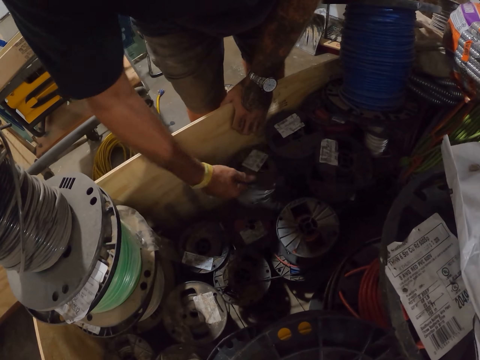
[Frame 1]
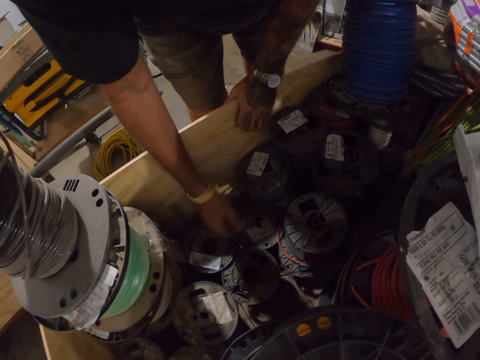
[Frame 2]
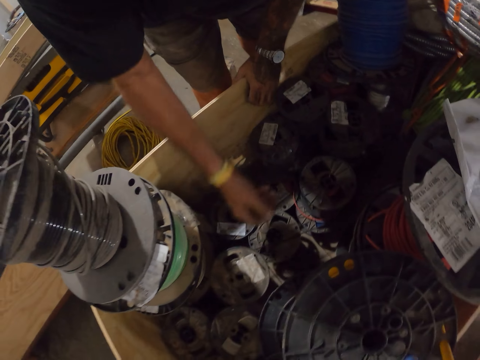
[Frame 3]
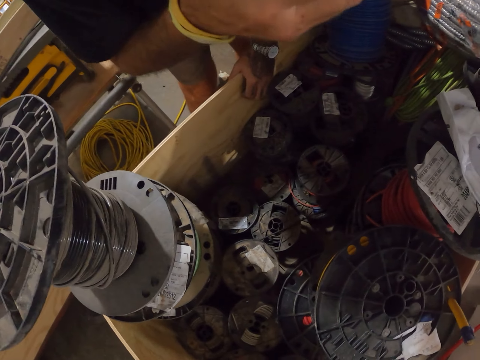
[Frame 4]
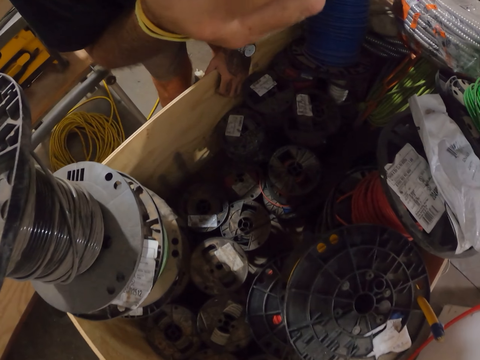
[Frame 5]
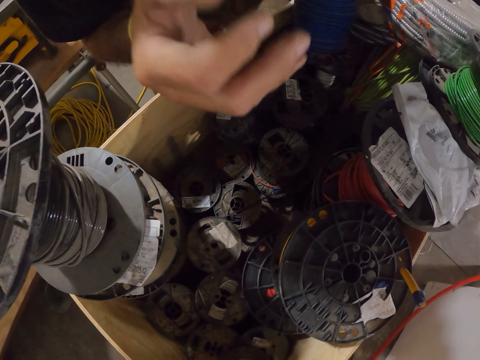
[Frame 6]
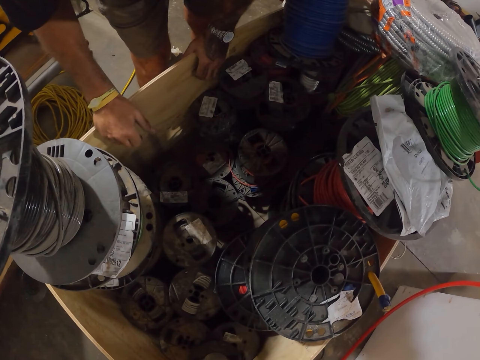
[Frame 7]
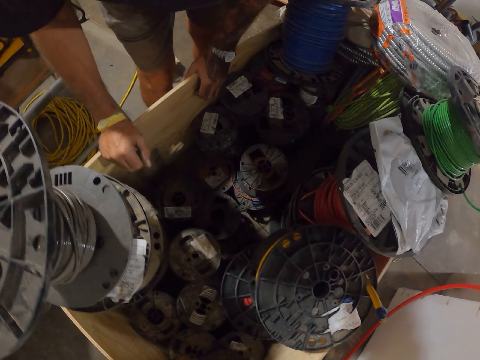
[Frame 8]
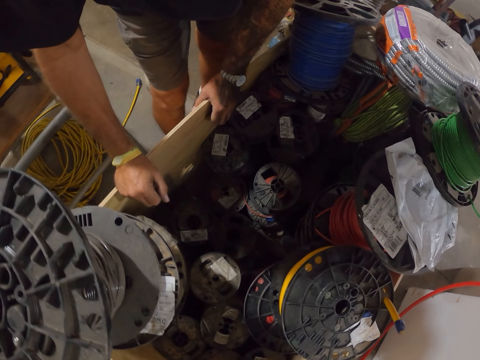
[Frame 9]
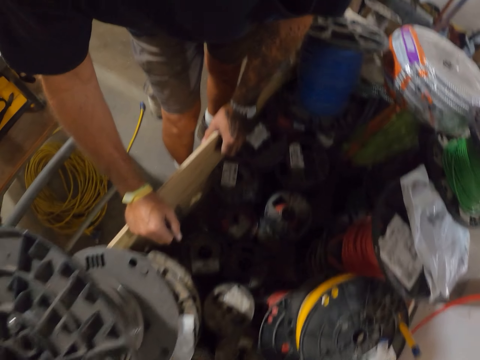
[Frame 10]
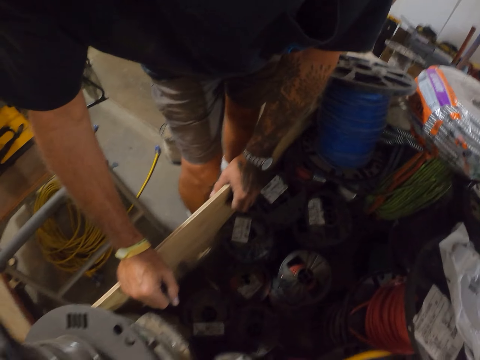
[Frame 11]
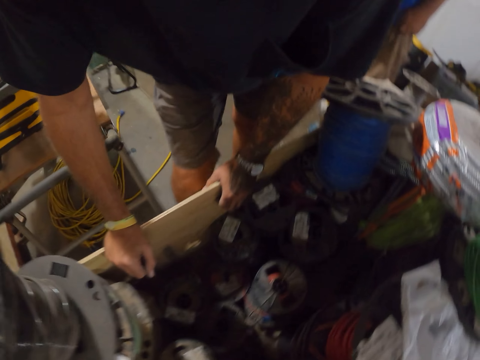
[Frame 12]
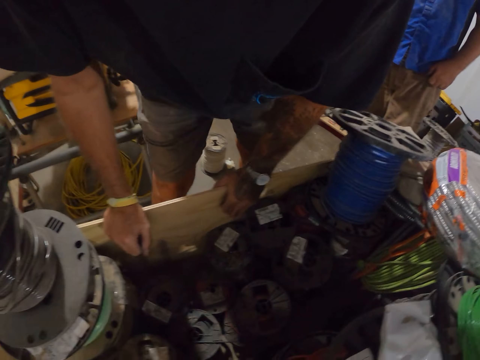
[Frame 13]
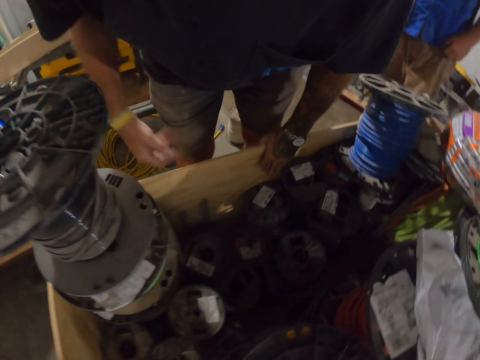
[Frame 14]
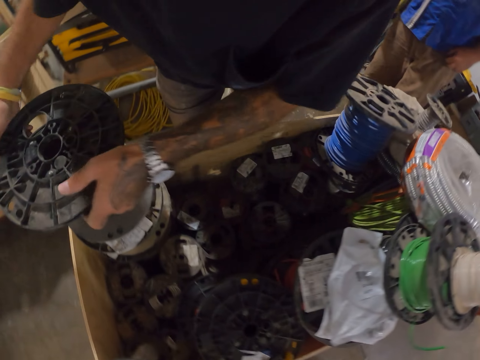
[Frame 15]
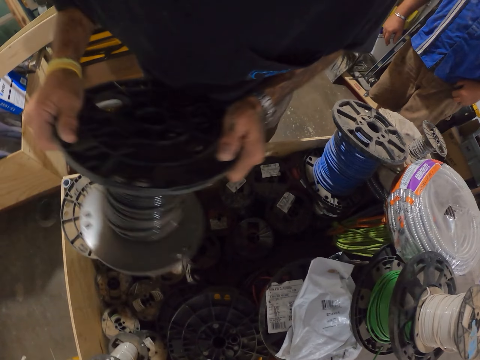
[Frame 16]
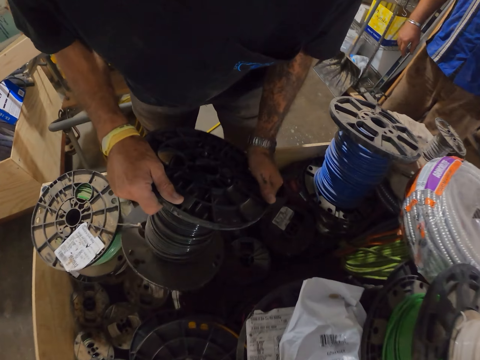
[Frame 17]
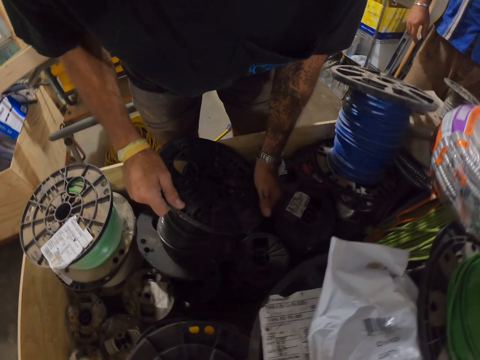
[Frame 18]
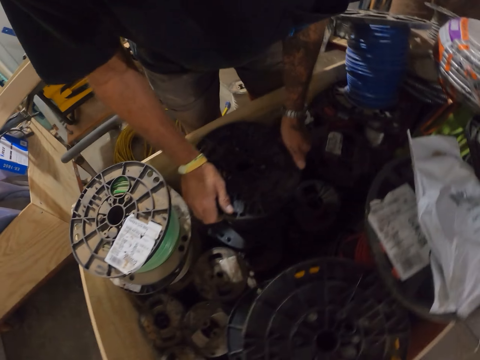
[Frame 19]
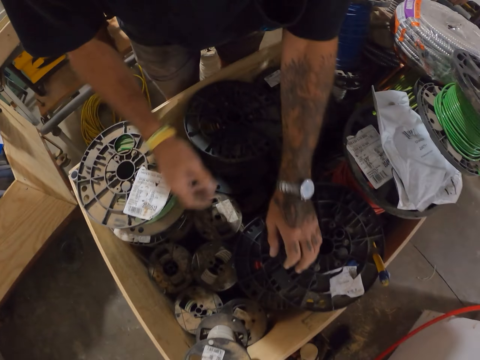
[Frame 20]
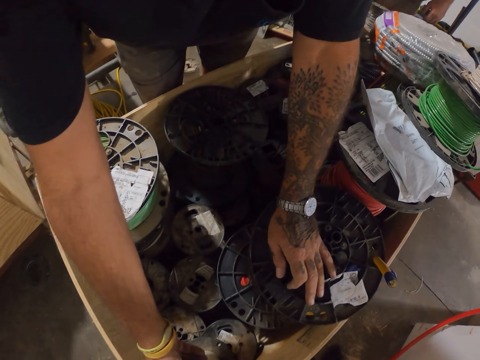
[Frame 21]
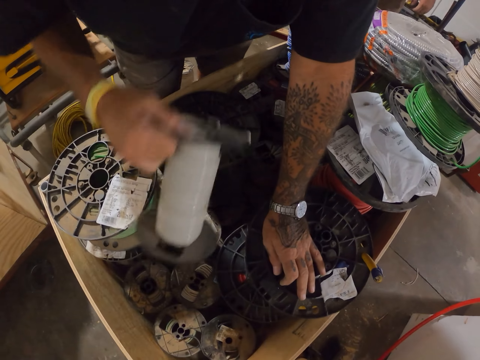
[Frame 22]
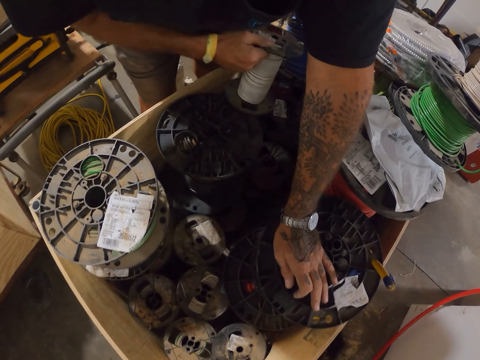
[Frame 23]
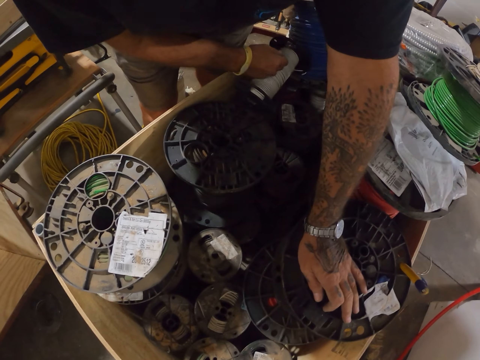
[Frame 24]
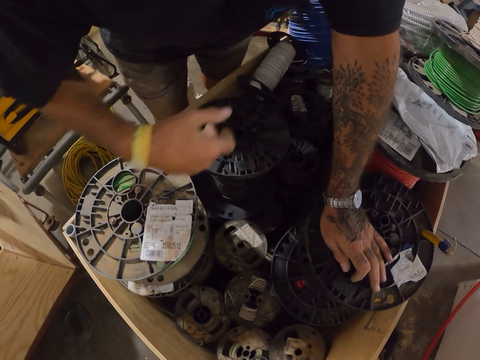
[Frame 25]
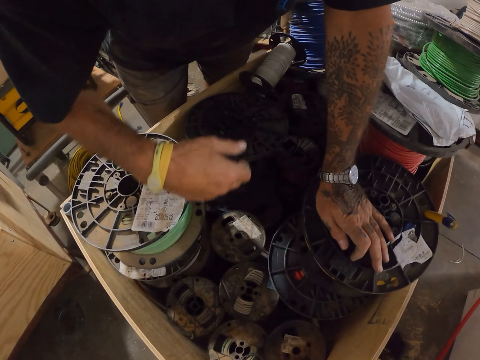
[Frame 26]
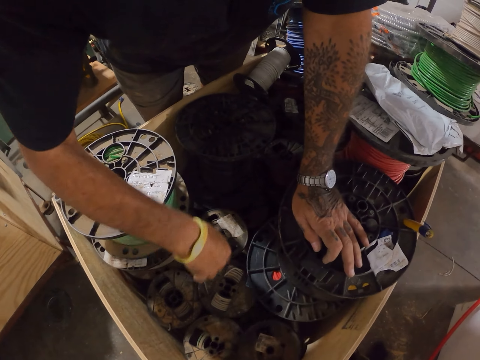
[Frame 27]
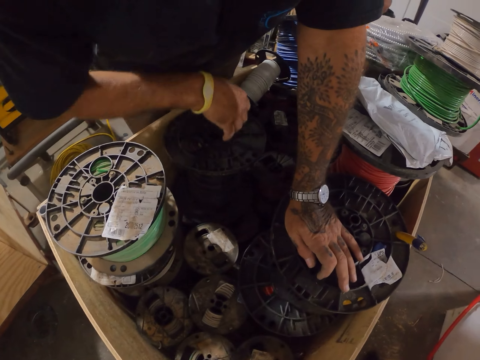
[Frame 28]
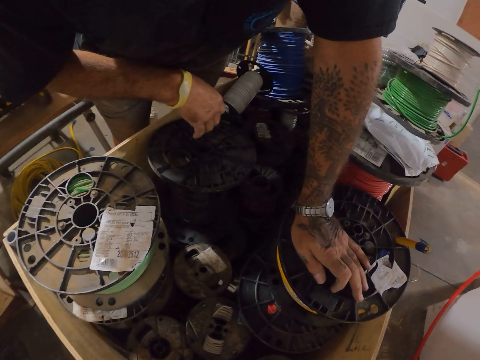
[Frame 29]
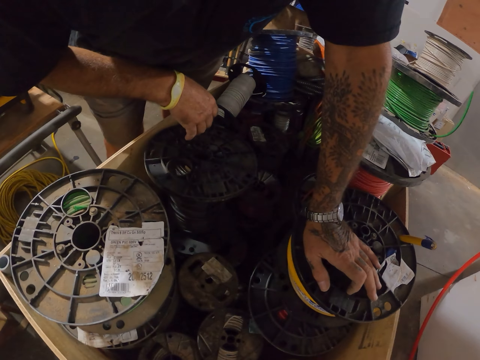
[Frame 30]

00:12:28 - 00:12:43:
The camera wearer lifts a hand up. They arrange the cable reel box.

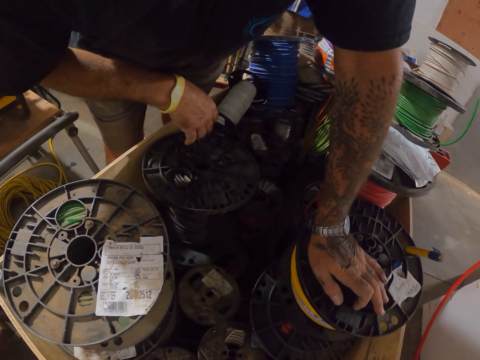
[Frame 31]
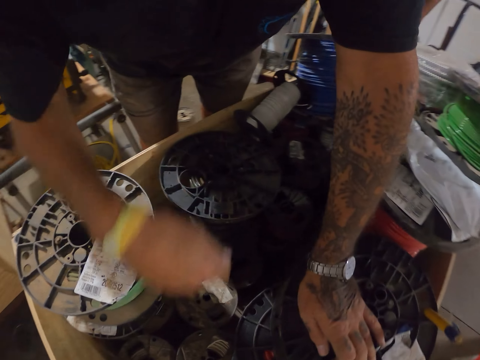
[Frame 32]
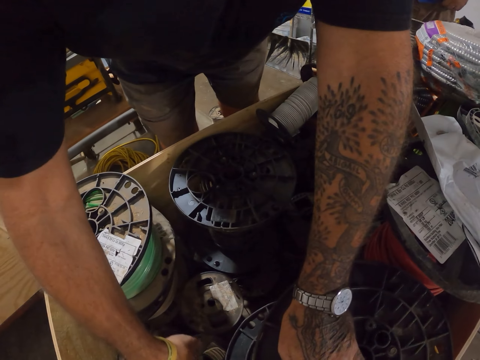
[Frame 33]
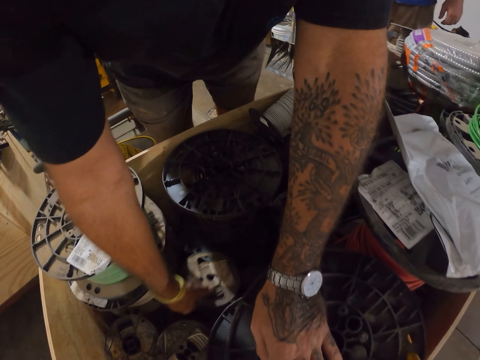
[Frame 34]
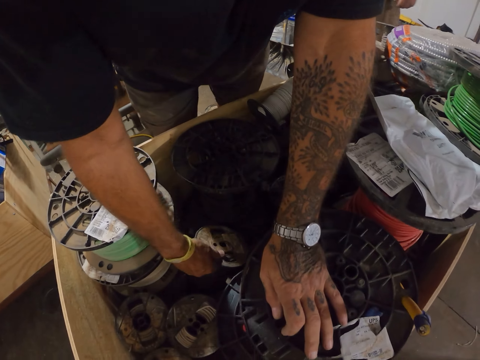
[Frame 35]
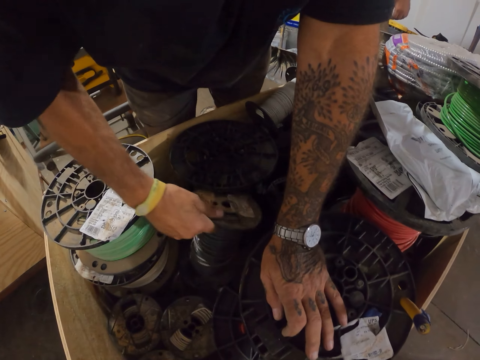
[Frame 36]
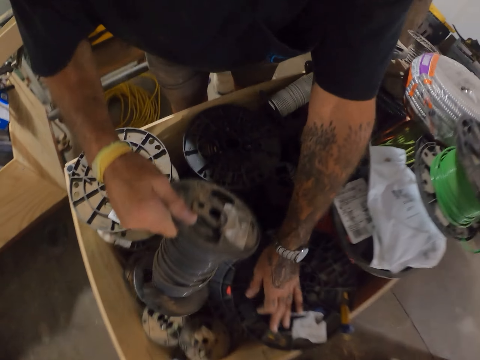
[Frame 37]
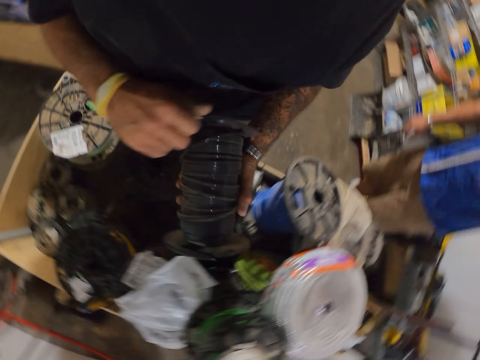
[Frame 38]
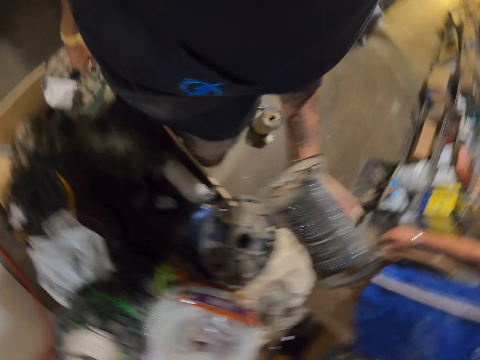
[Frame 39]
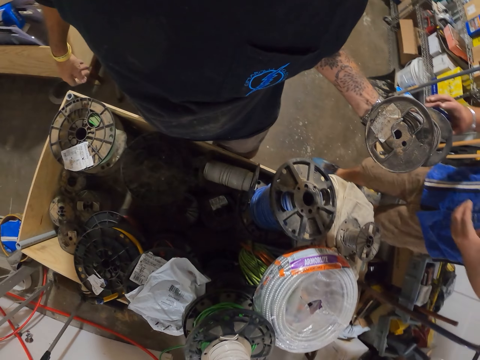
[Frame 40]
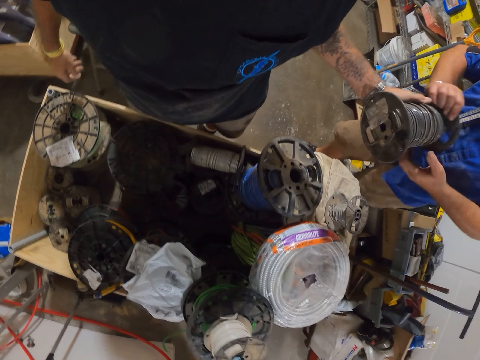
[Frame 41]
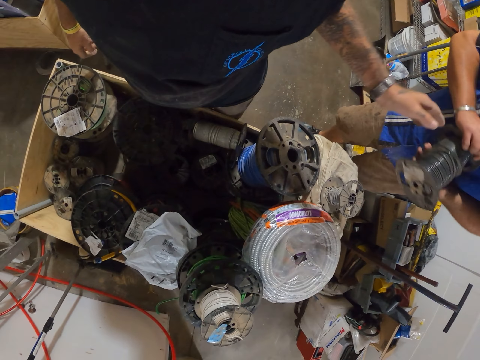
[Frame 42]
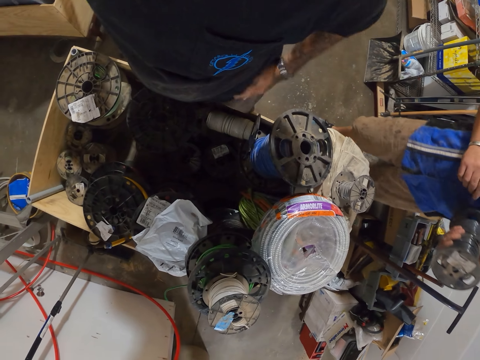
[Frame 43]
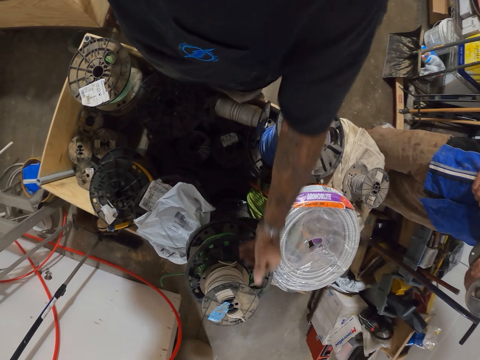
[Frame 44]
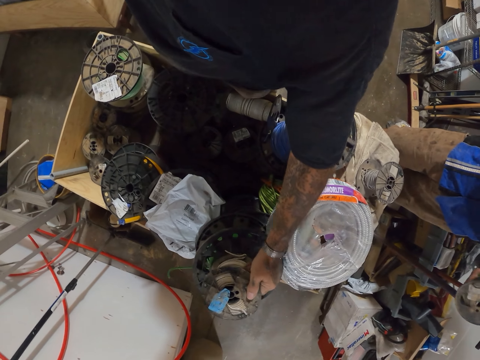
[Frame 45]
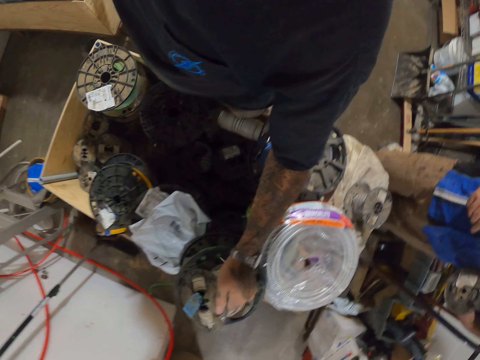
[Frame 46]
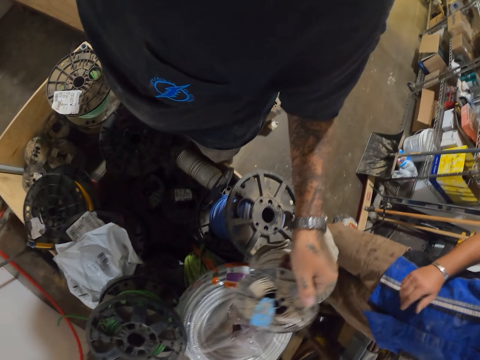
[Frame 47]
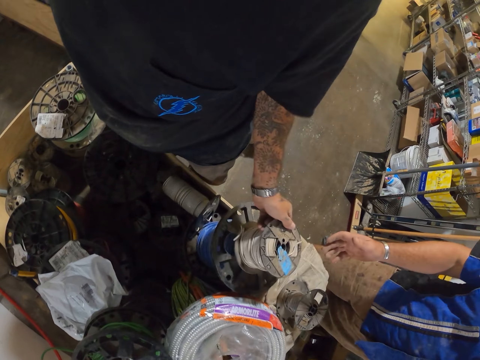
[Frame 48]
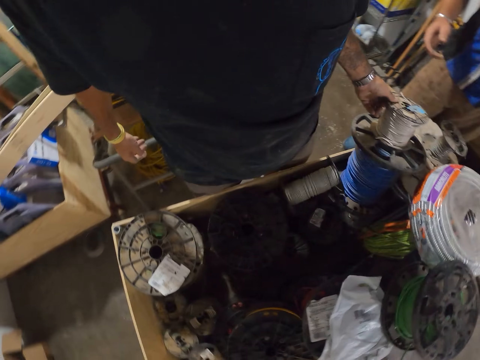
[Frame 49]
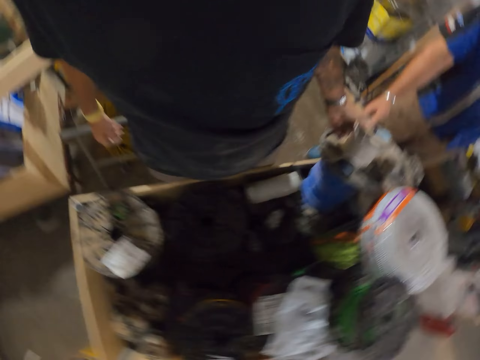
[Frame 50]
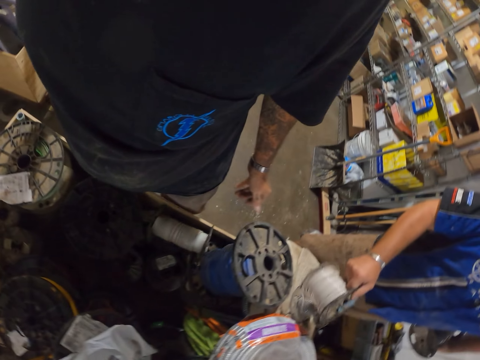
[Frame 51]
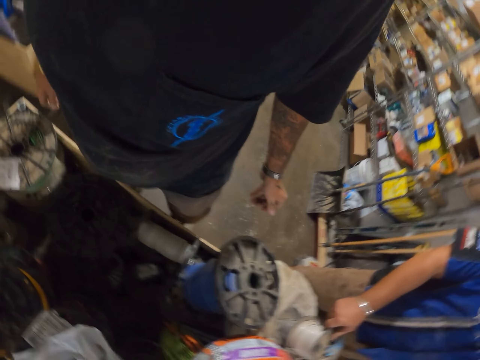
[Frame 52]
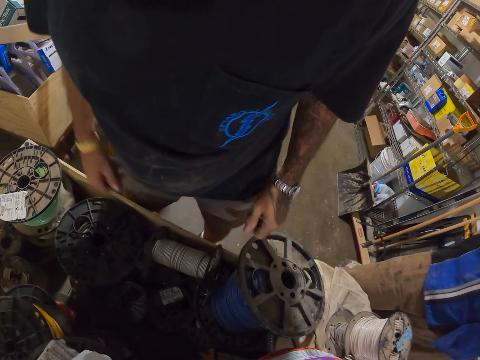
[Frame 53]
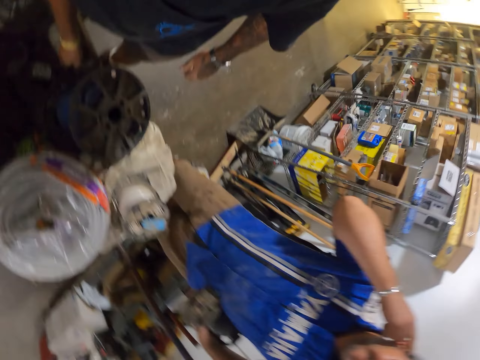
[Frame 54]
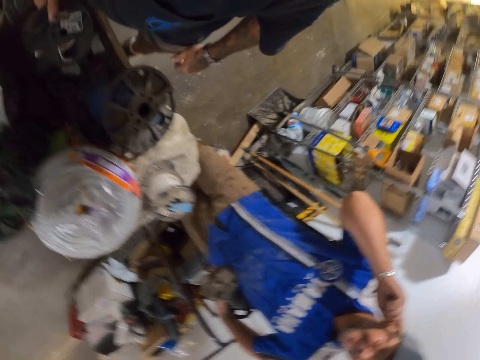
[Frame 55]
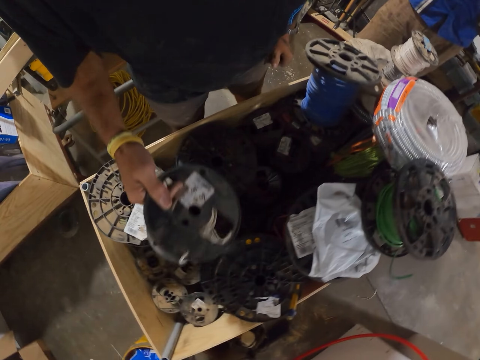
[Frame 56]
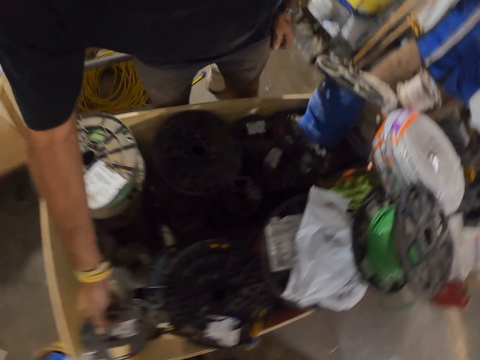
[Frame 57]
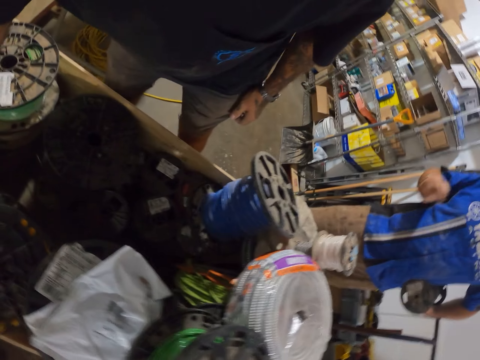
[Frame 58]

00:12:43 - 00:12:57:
The camera wearer gives a man the cable reels. They check the cable reel box.
